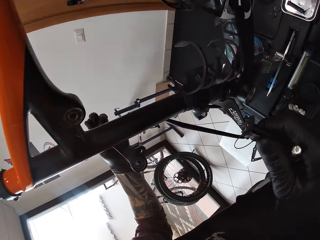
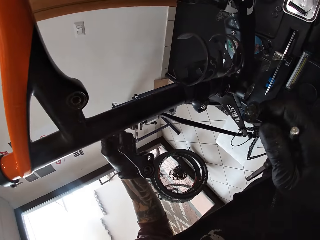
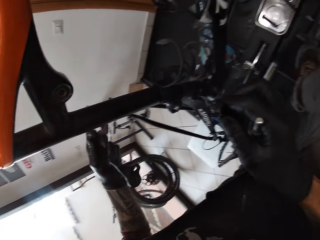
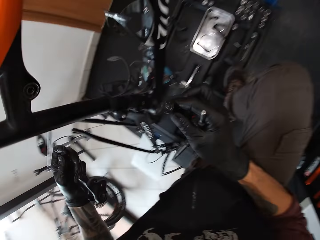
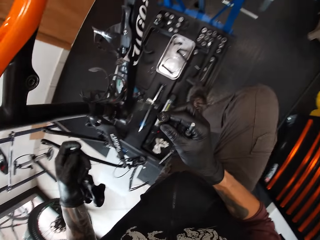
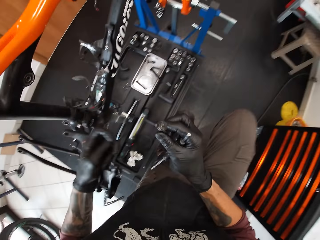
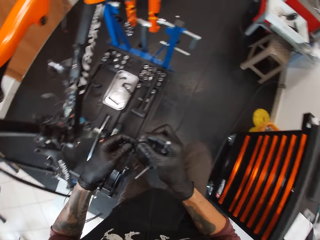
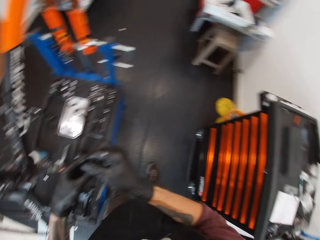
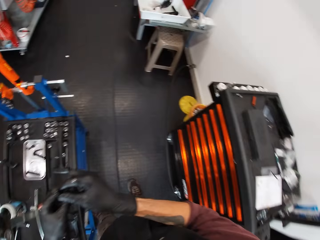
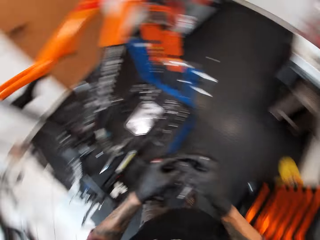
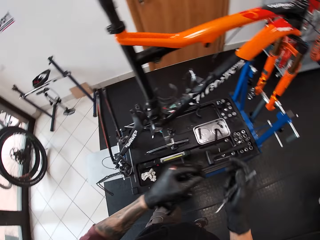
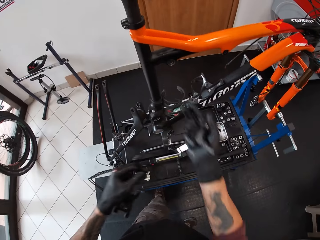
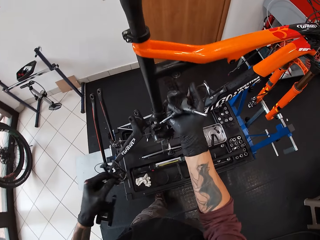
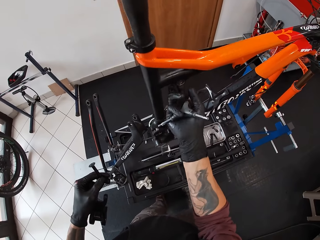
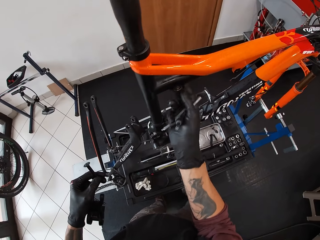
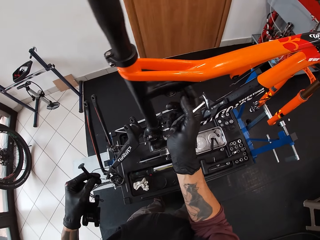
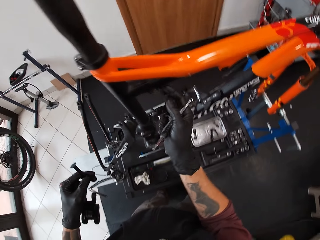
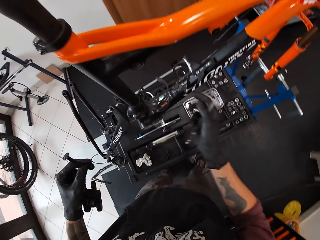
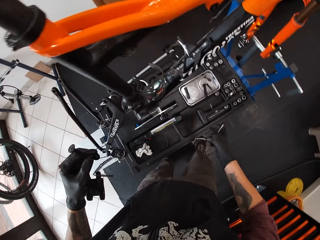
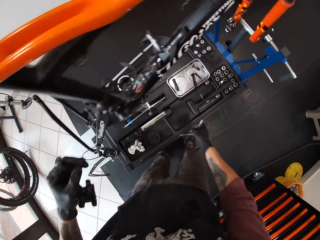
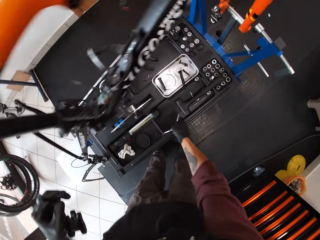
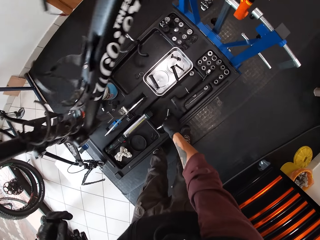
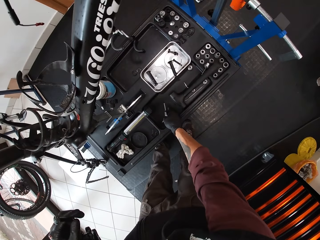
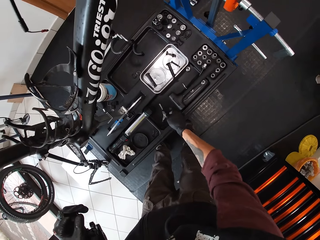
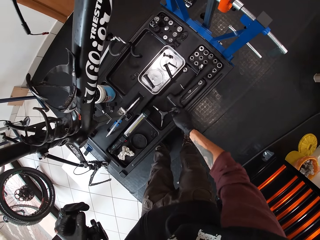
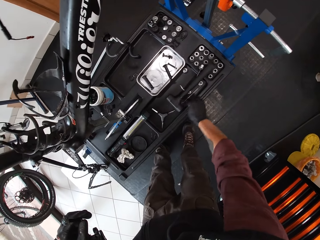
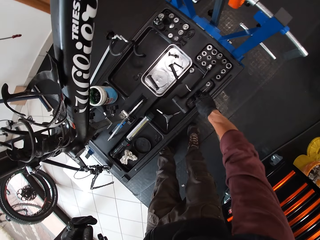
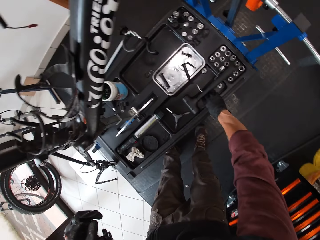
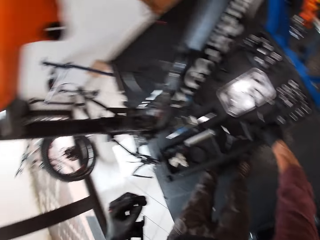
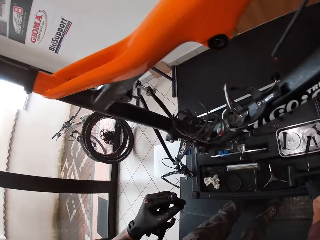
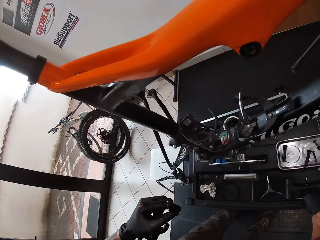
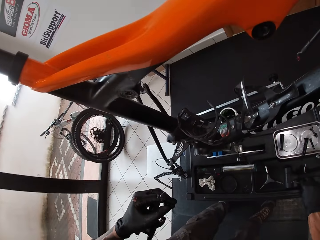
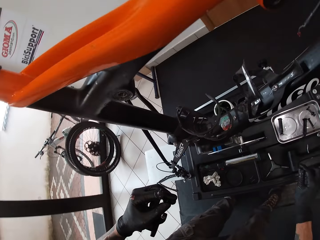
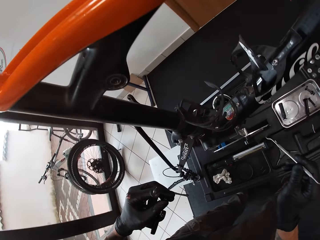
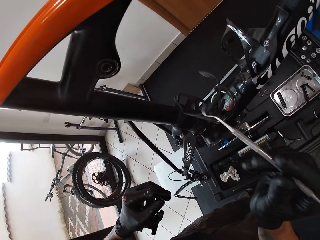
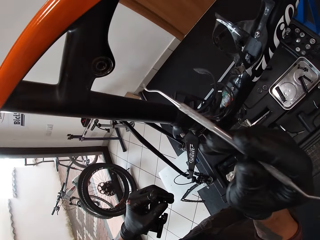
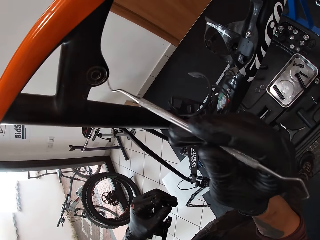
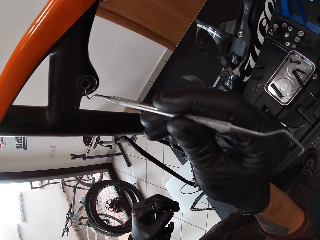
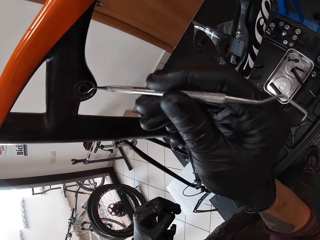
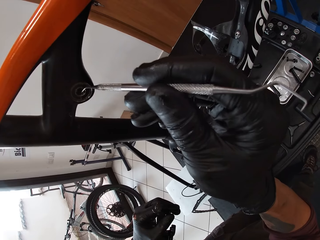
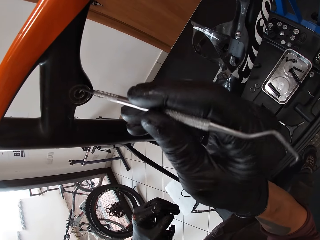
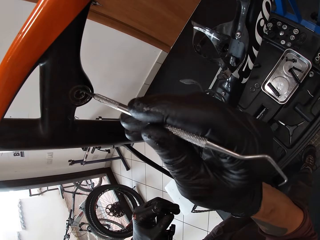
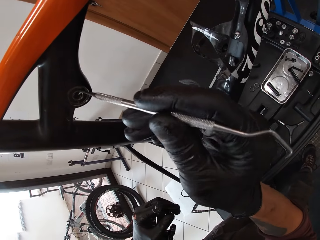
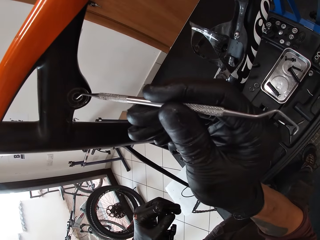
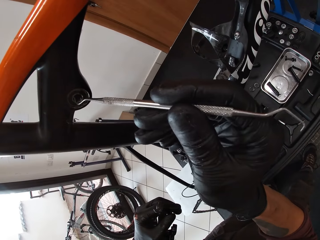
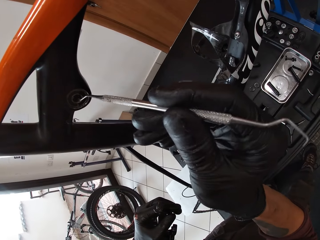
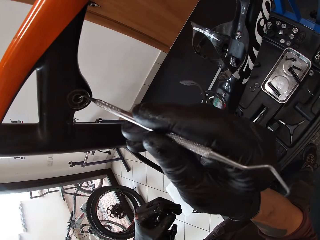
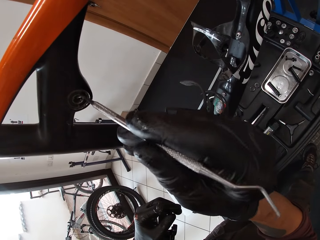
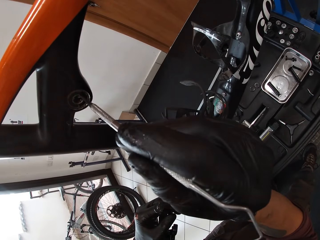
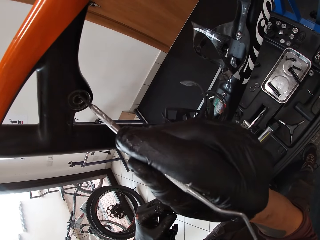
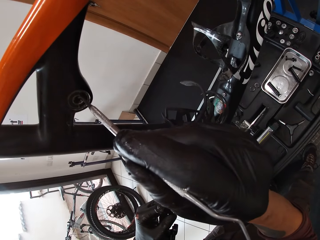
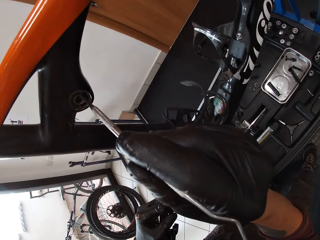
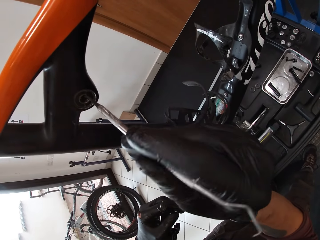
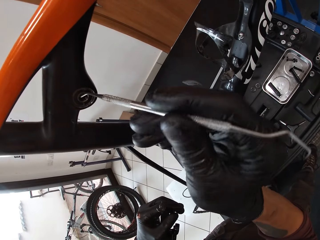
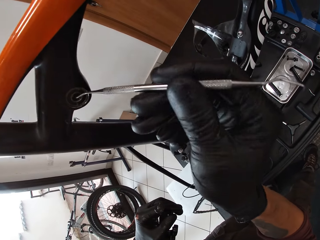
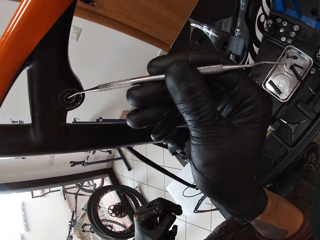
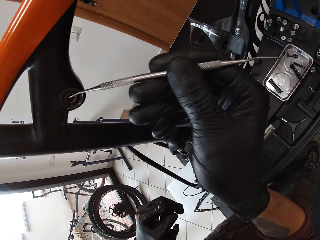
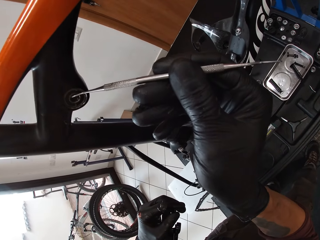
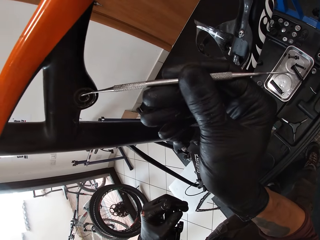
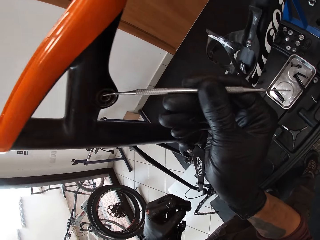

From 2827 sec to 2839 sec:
The camera wearer looks around. He holds the bicycle hole with his right hand. He drops the screwdriver in the tool box with his right hand. He picks up a tool or metal hook from the tool box with his right hand. He removes dirt from the bicycle using the metal hook. He puts the tool into the bicycle hole with his right hand.

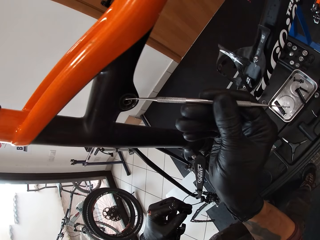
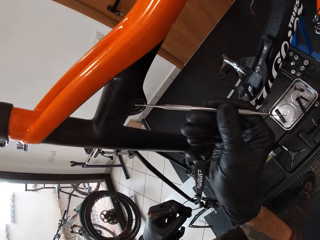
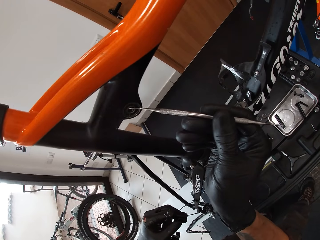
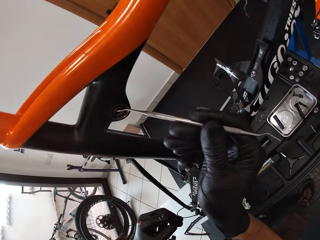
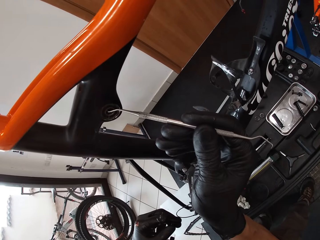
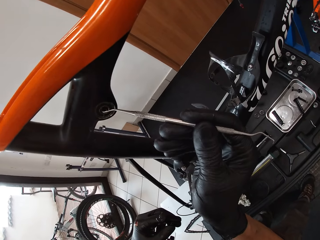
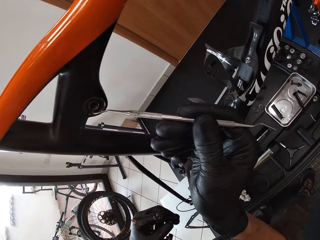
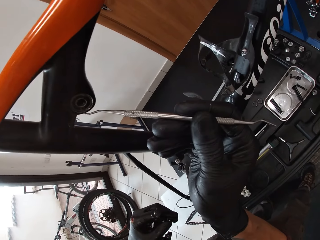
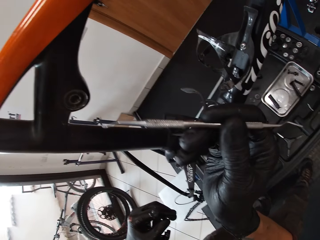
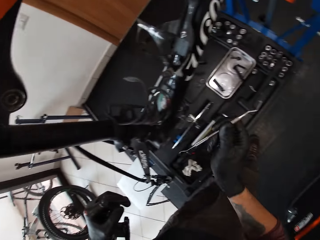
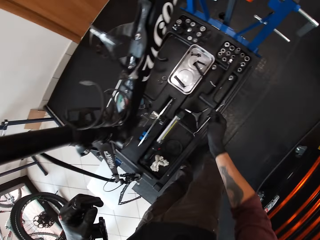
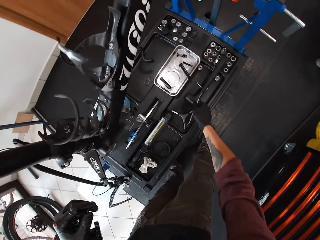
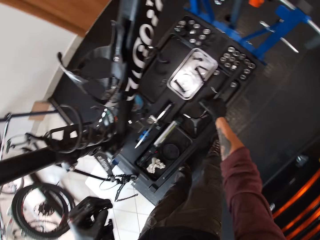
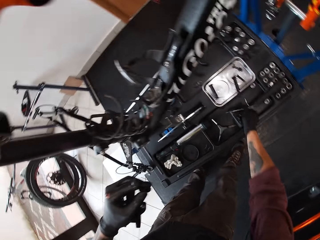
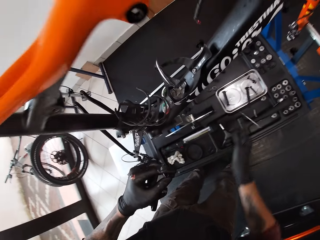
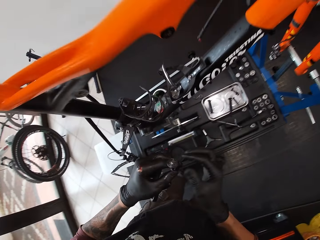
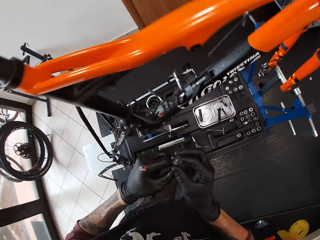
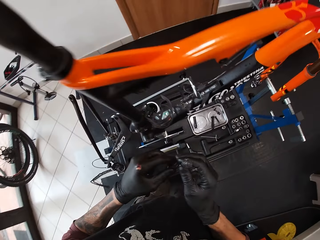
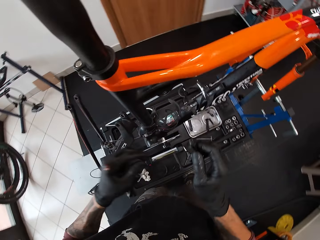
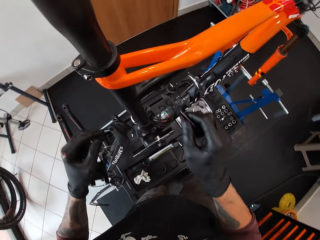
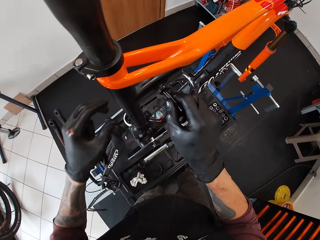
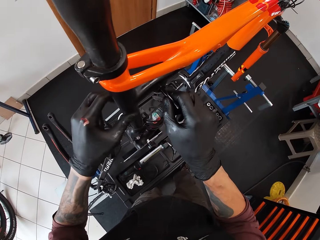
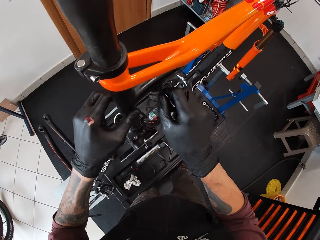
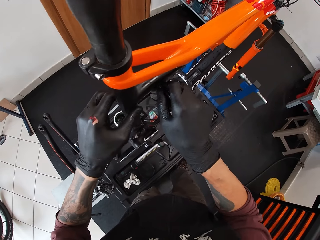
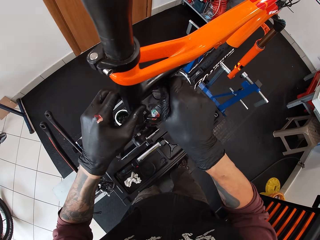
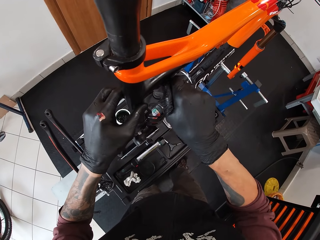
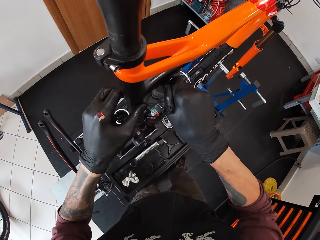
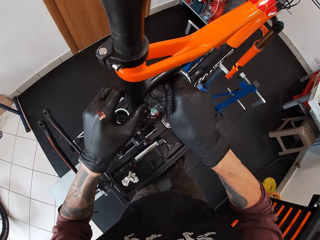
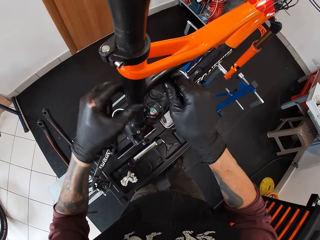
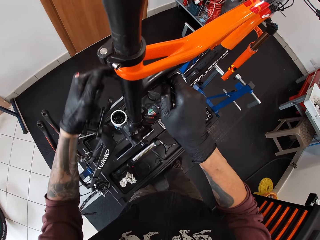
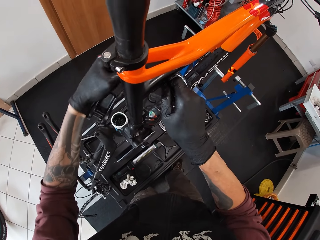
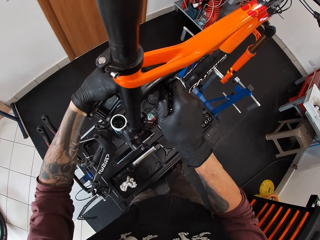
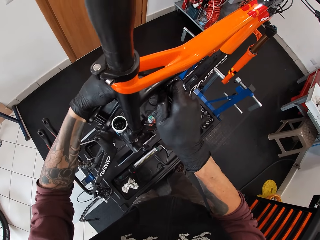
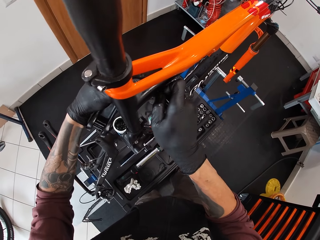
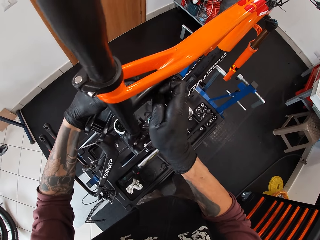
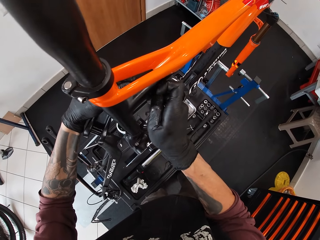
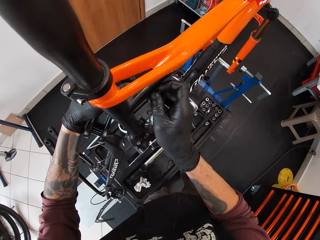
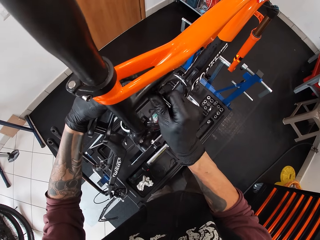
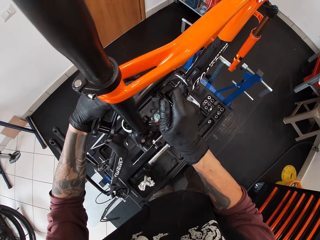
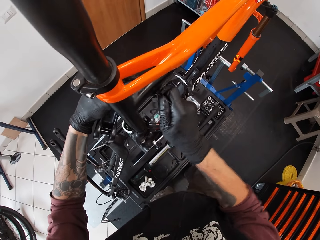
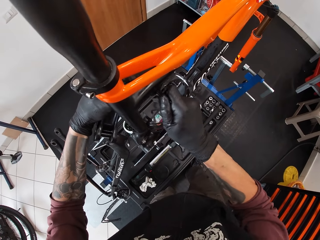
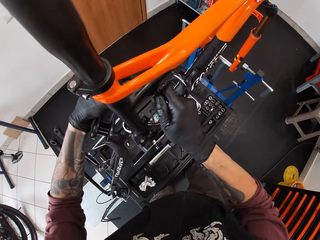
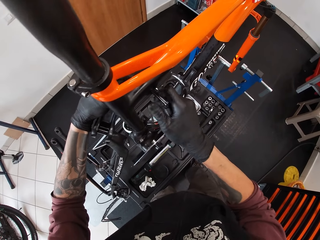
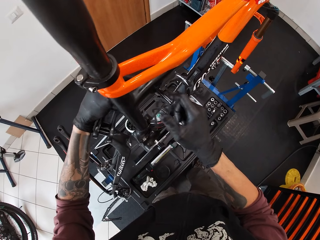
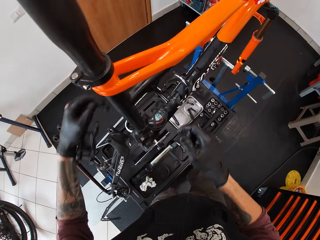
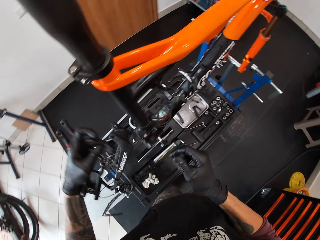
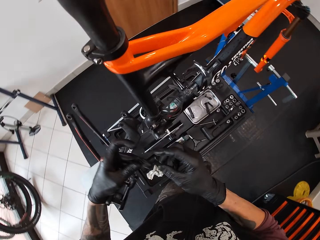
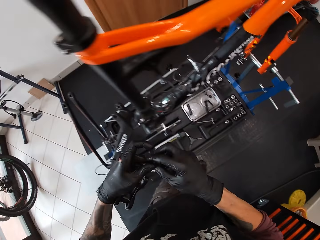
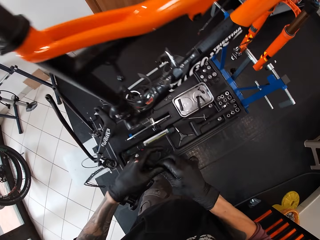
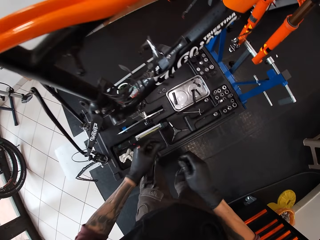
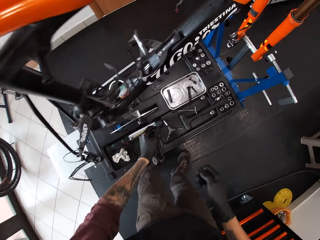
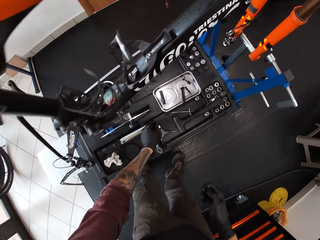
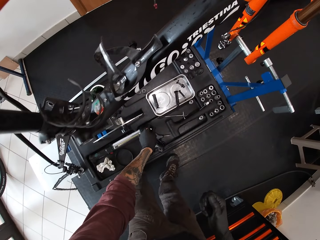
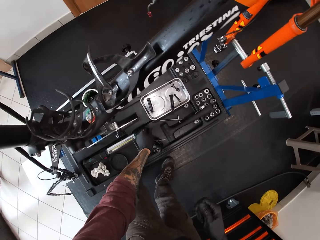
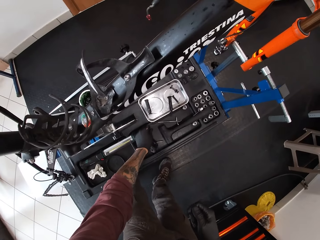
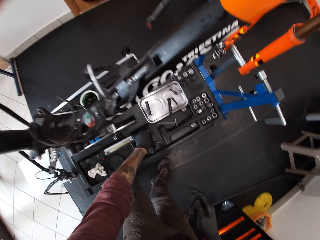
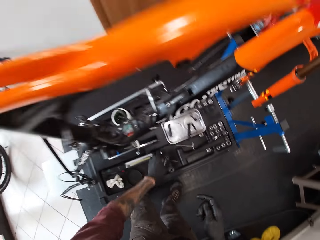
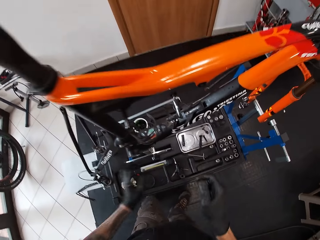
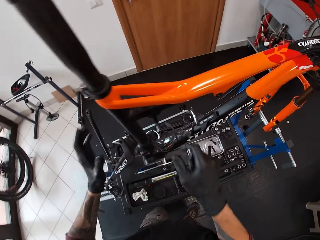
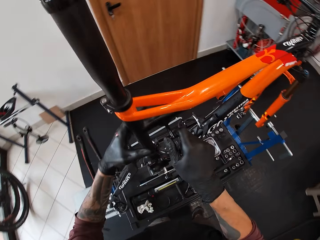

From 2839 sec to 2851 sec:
The camera wearer drops the tool in the tool box with his right hand. He picks up the bolt from the tool box with his right hand. He transfers the screw to the right hand. He puts the bolt in the bicycle hole with his right hand. He transfers the bolt to the right hand, puts a metal part on the table and drops the screwdriver in the tool box with his right hand.
